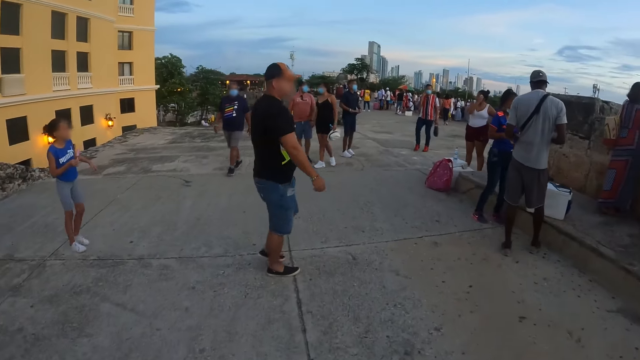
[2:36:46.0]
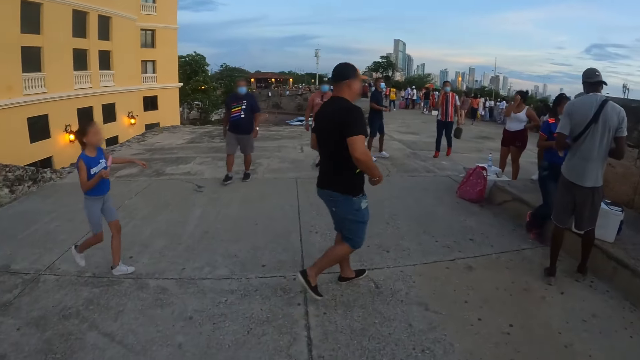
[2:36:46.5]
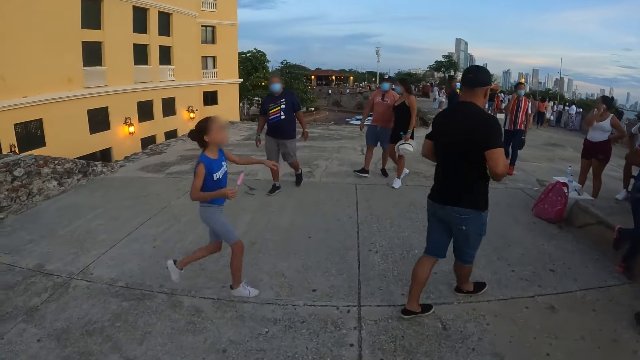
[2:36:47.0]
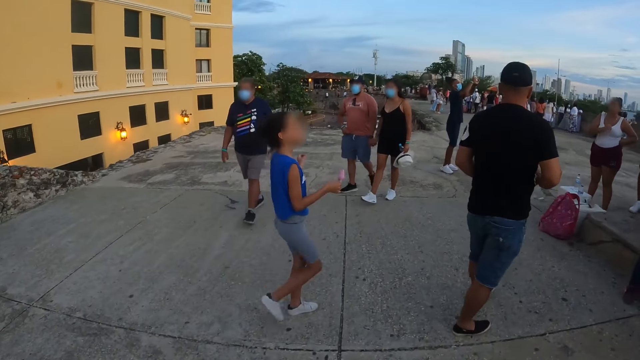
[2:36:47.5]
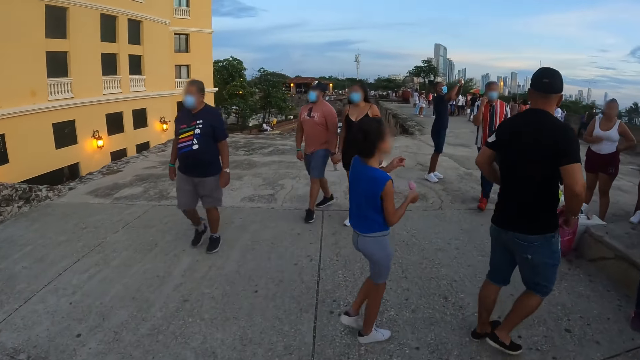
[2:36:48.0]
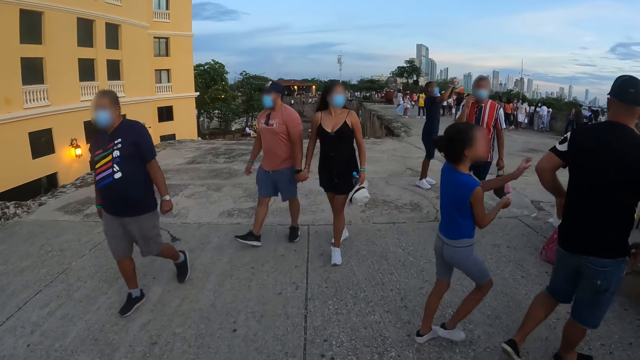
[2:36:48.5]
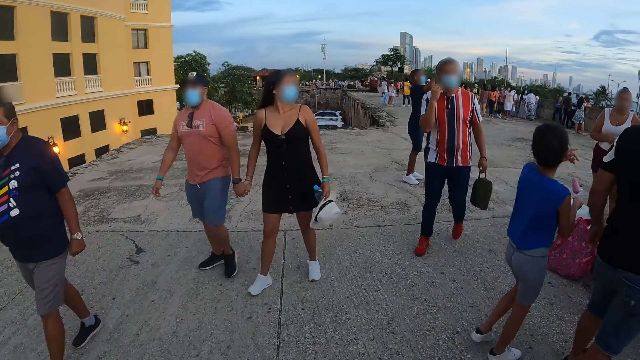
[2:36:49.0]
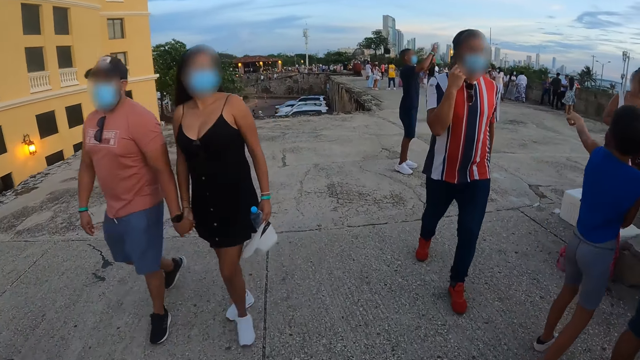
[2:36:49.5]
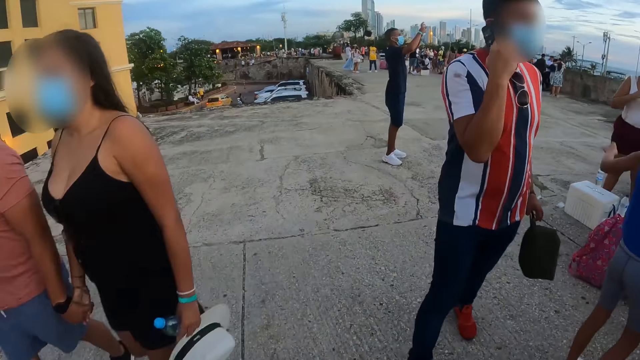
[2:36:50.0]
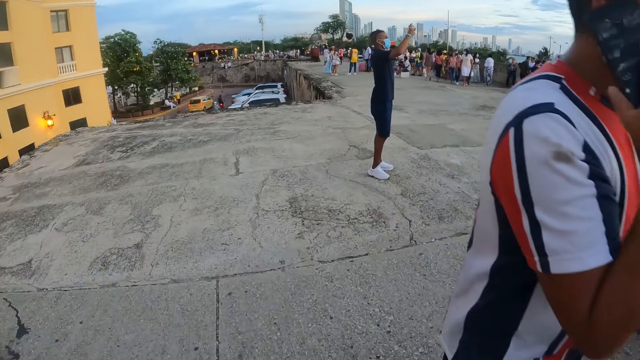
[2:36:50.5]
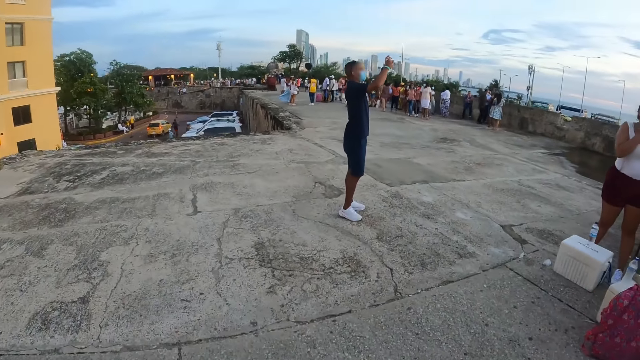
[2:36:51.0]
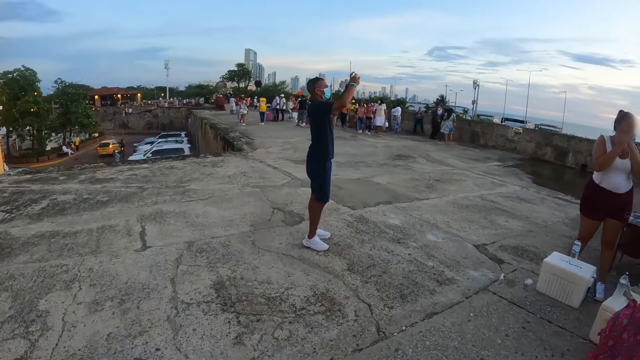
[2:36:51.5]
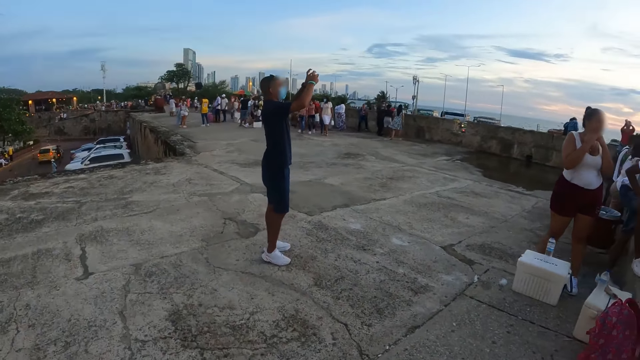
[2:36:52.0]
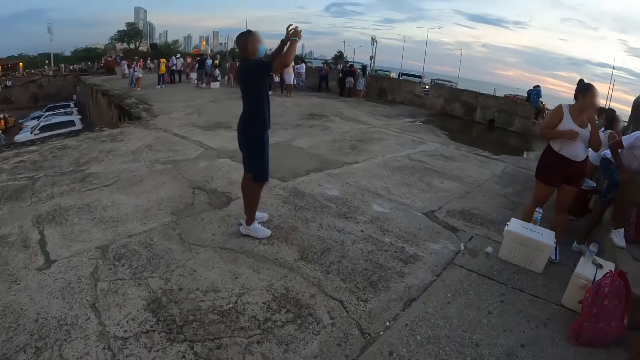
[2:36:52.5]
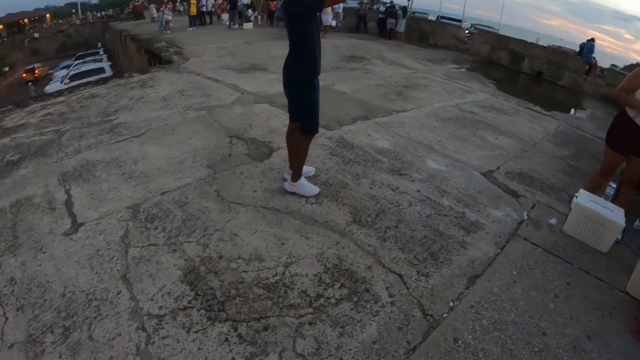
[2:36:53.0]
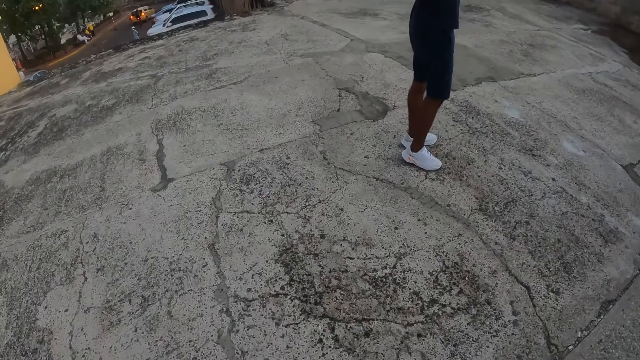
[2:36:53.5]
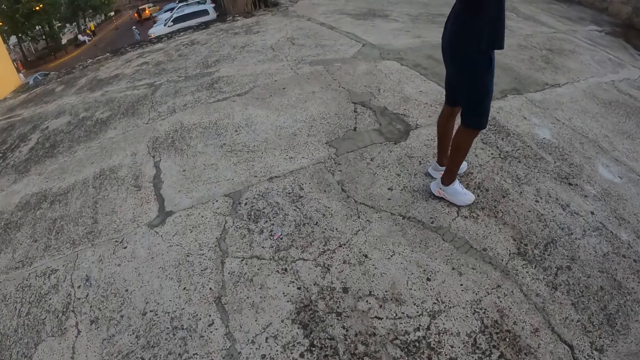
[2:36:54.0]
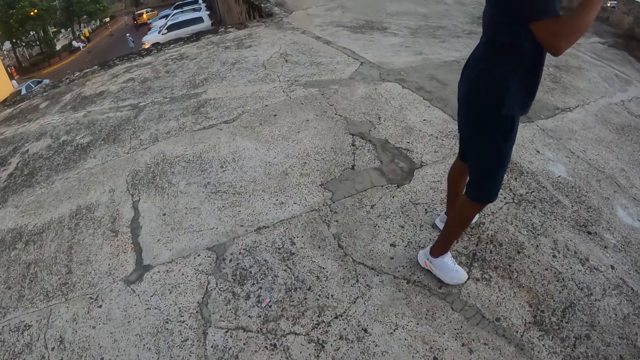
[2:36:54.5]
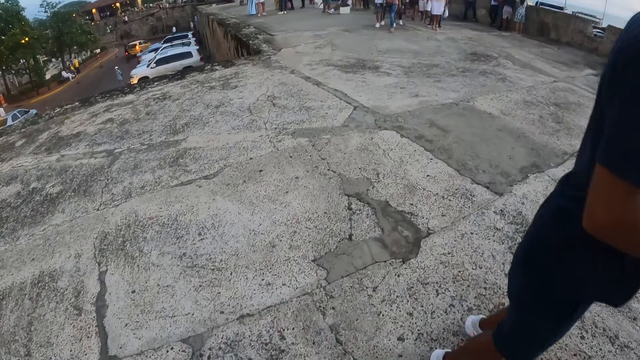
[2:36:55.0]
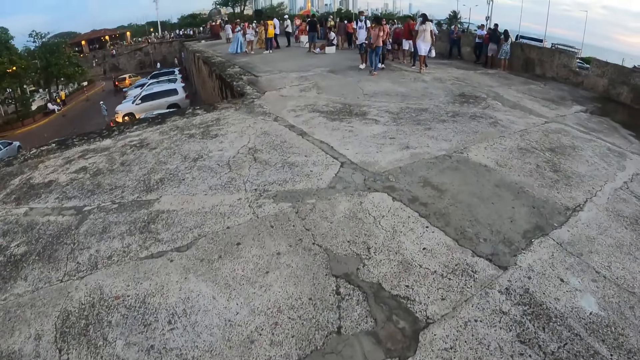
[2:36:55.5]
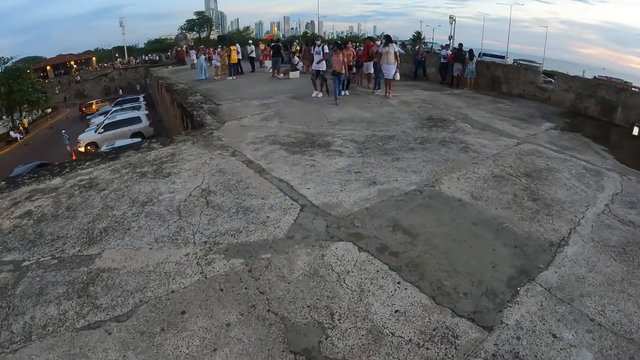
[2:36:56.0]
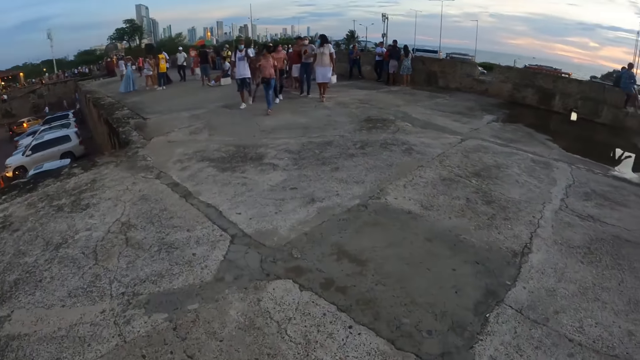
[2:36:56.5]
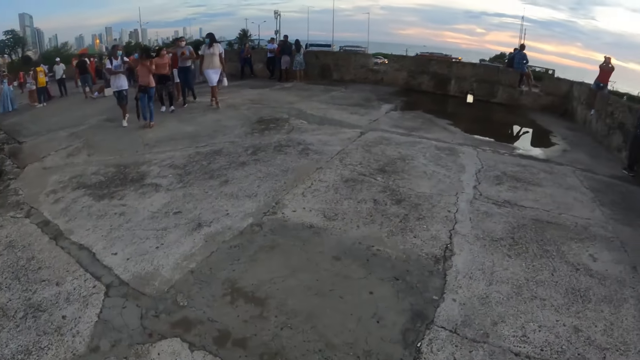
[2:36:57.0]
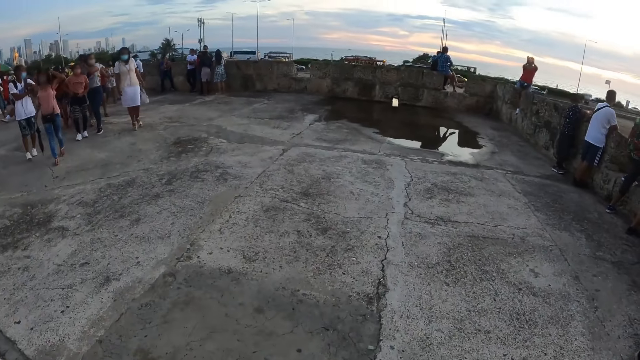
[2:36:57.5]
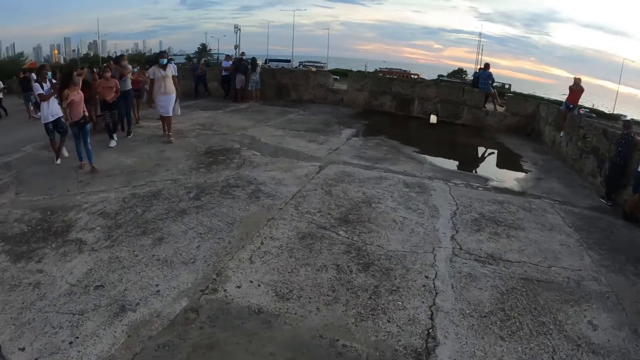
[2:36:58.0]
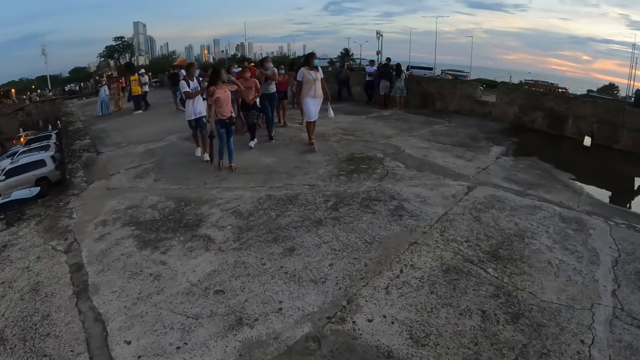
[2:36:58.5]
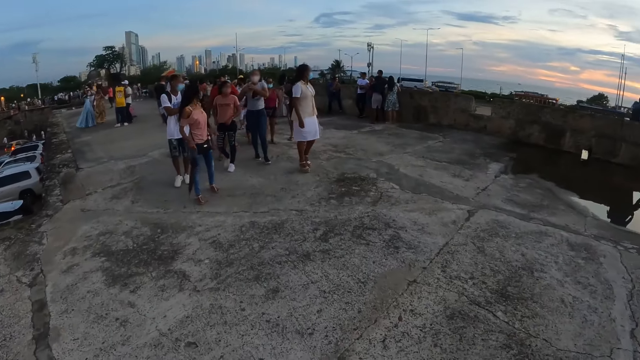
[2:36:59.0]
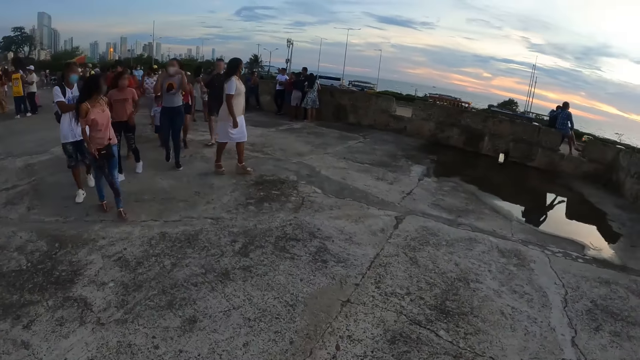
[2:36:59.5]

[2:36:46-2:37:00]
A person takes a photo. The camera wearer looks round.

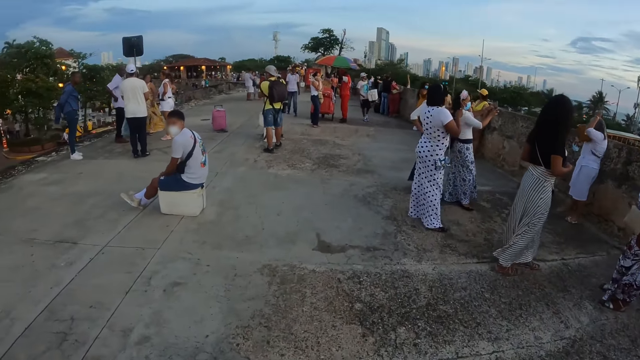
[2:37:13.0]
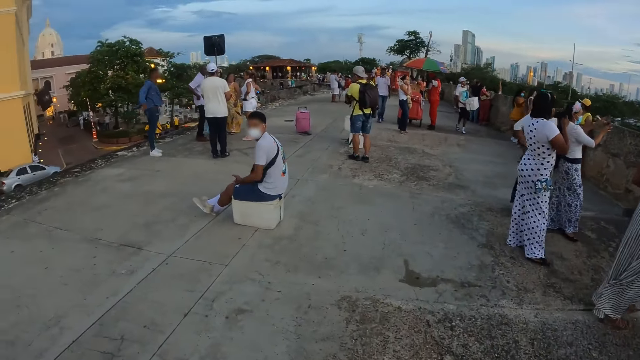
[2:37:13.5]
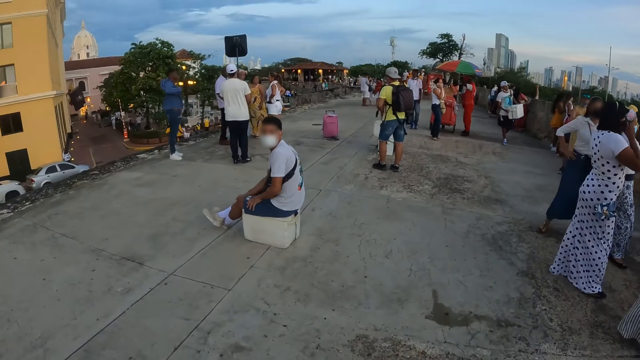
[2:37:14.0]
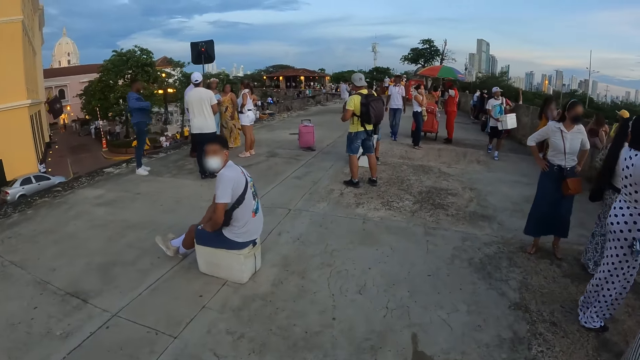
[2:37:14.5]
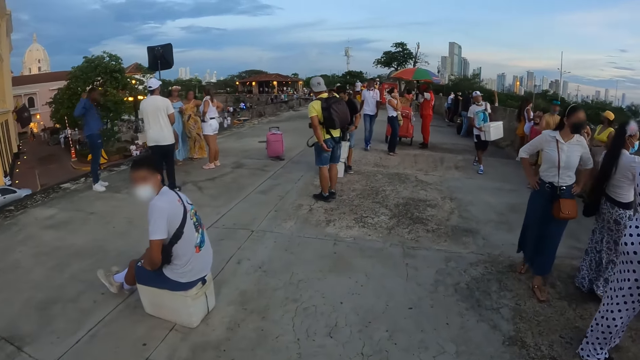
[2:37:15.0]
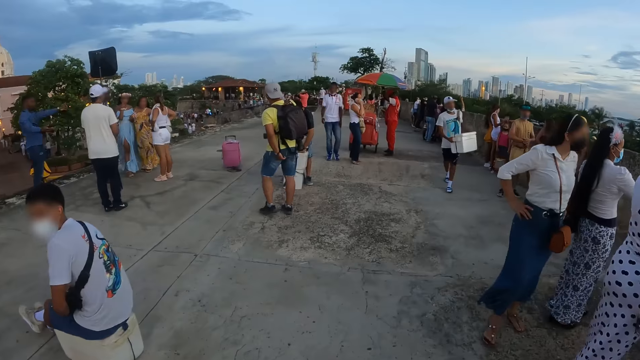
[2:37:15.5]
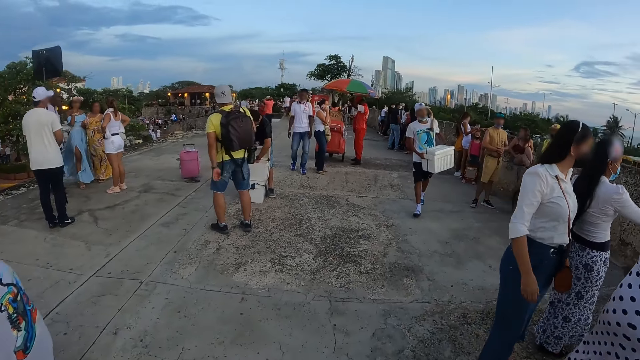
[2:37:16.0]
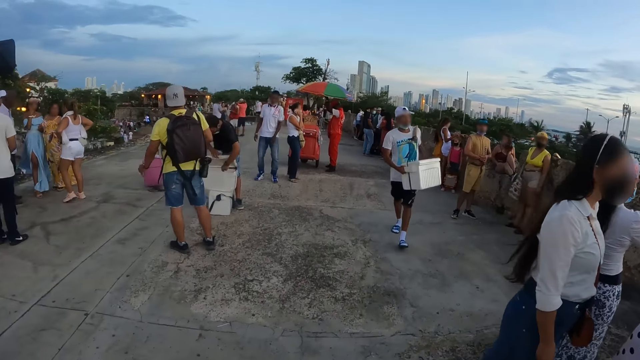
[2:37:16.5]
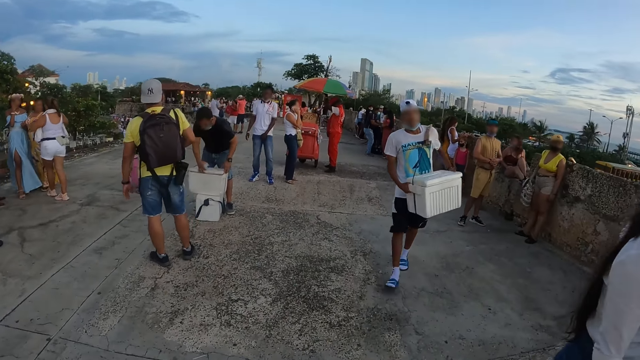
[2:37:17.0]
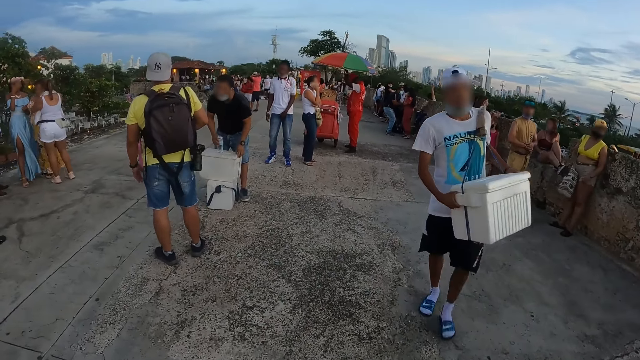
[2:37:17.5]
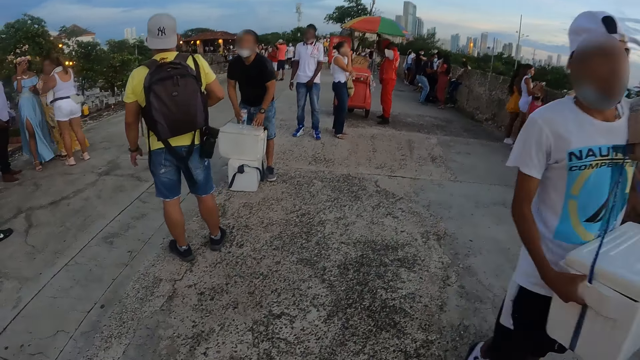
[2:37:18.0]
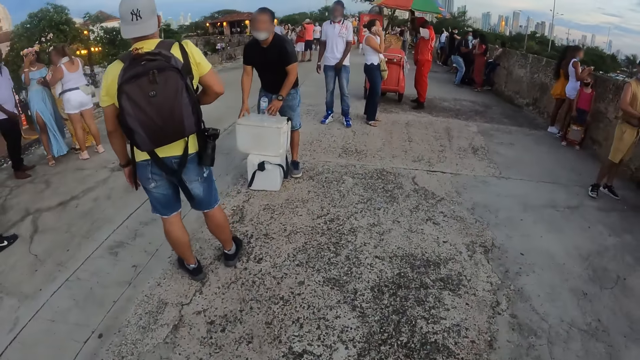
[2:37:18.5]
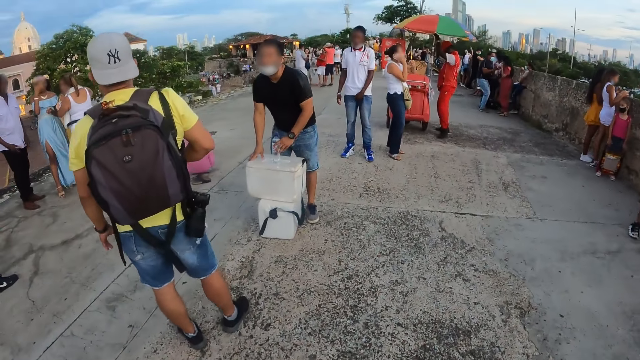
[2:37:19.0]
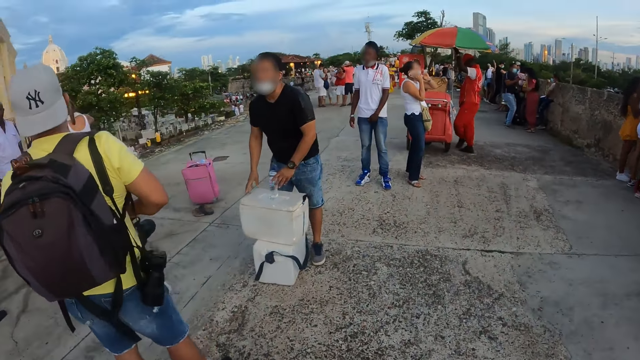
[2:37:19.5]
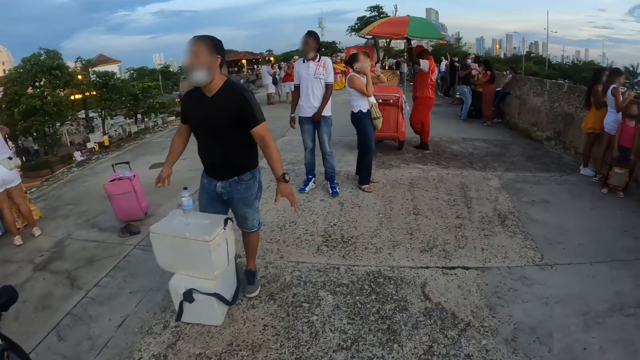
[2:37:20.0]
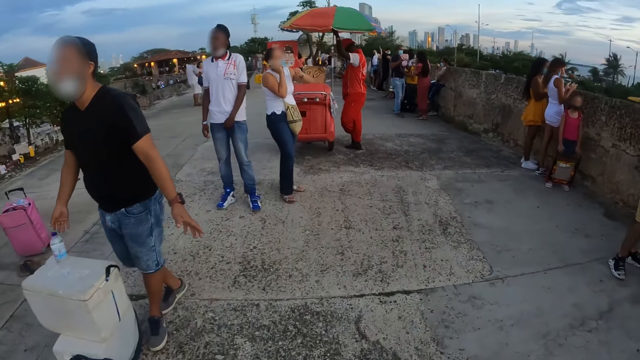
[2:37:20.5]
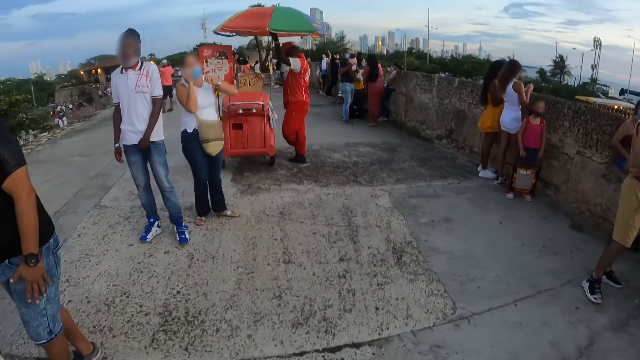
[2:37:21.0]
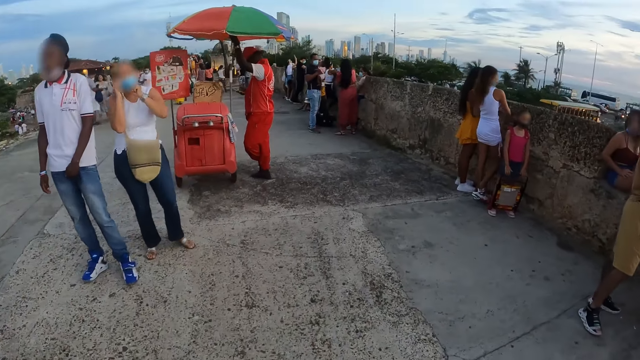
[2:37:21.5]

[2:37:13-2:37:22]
A person sits on the cooler box. The camera wearer walks along the road. Another person interacts with a man.
